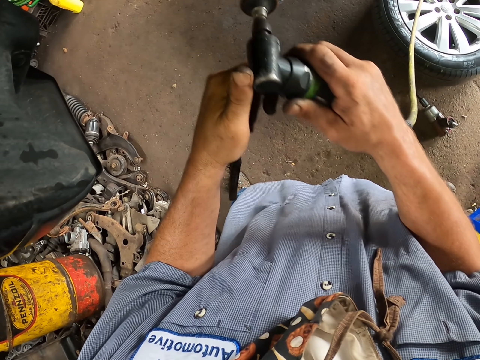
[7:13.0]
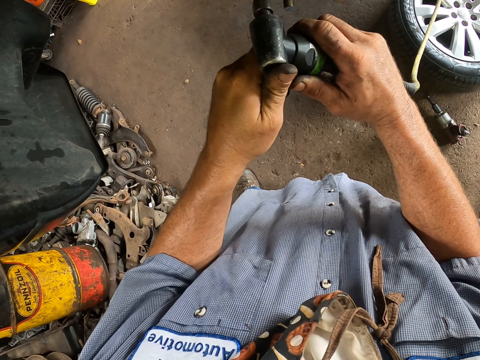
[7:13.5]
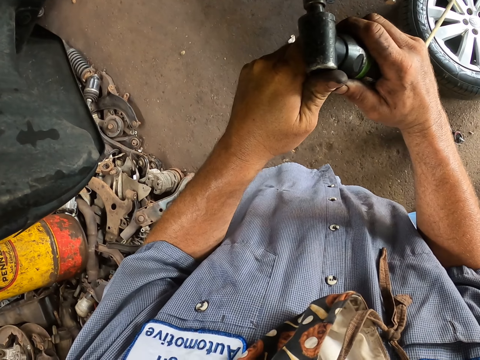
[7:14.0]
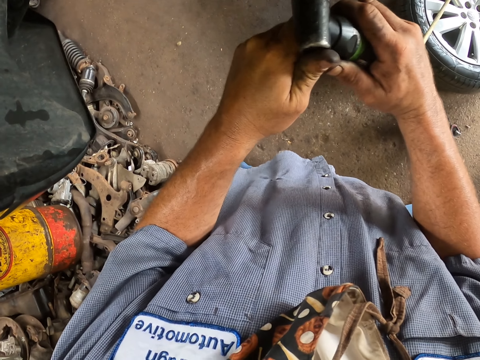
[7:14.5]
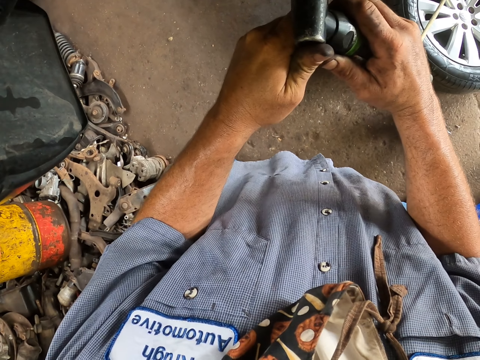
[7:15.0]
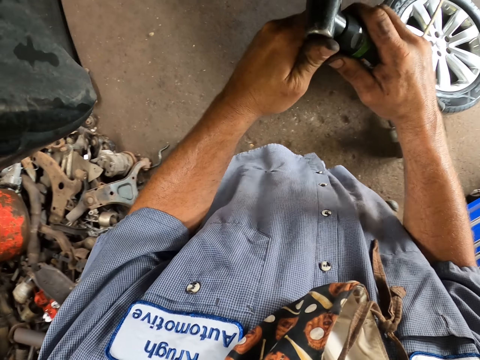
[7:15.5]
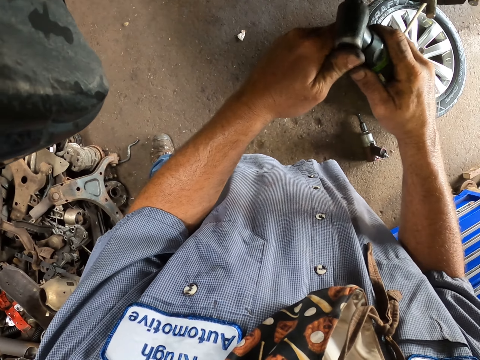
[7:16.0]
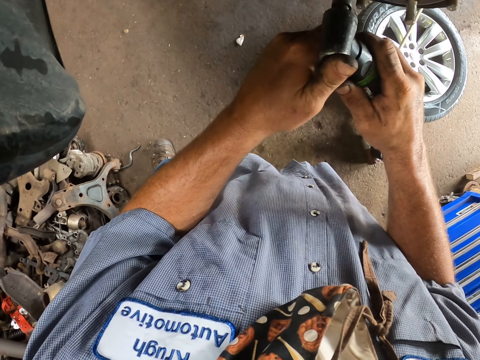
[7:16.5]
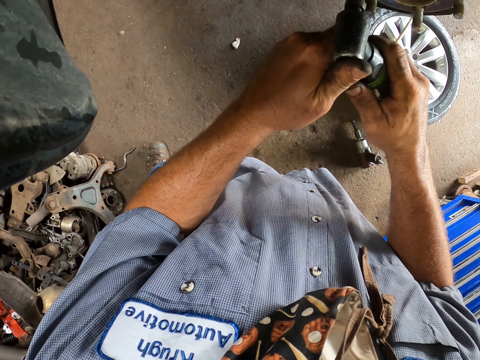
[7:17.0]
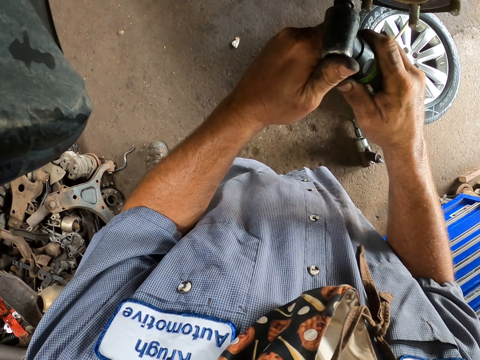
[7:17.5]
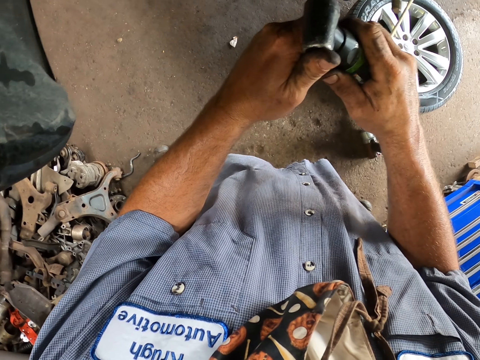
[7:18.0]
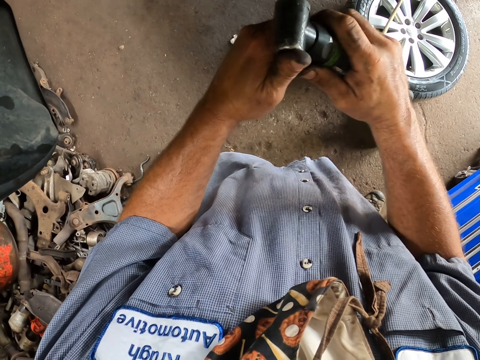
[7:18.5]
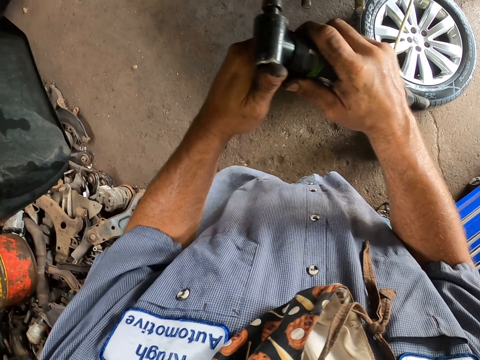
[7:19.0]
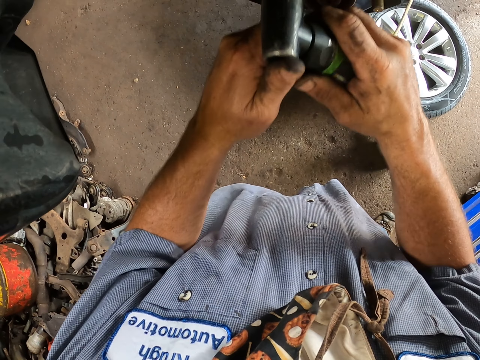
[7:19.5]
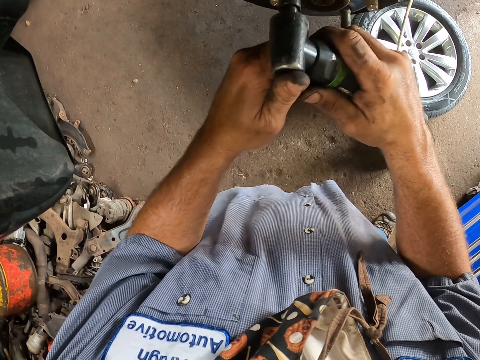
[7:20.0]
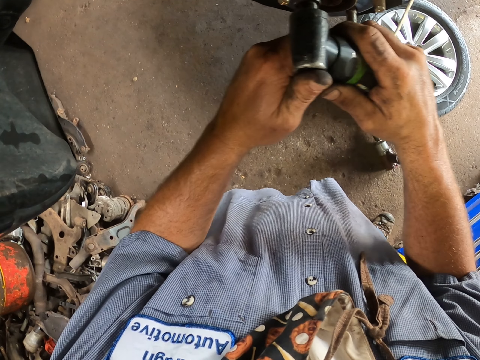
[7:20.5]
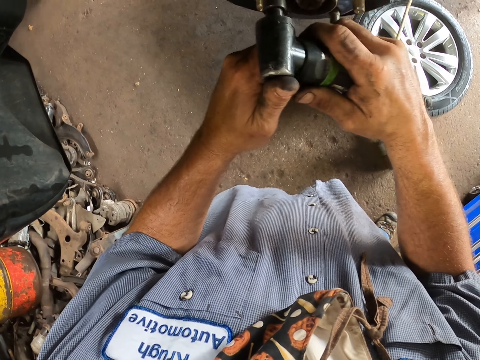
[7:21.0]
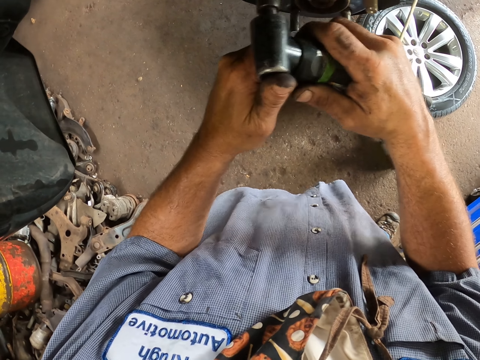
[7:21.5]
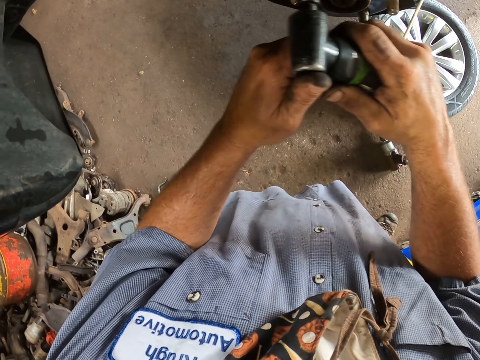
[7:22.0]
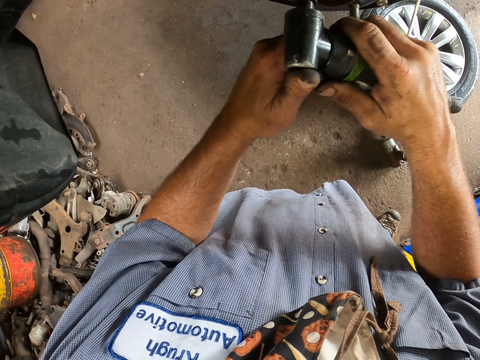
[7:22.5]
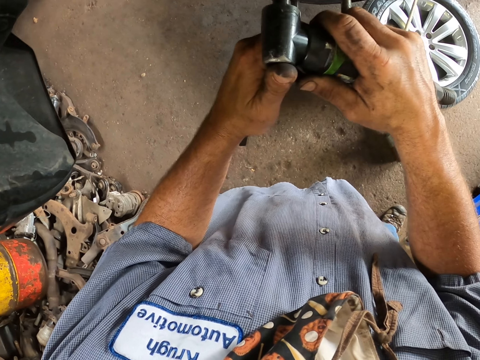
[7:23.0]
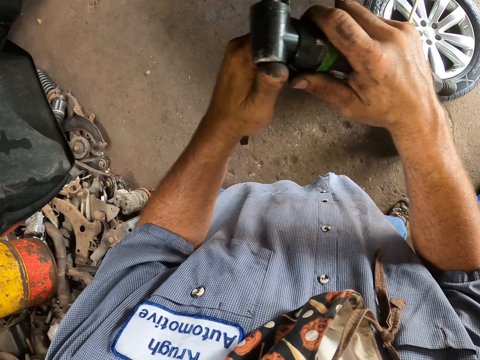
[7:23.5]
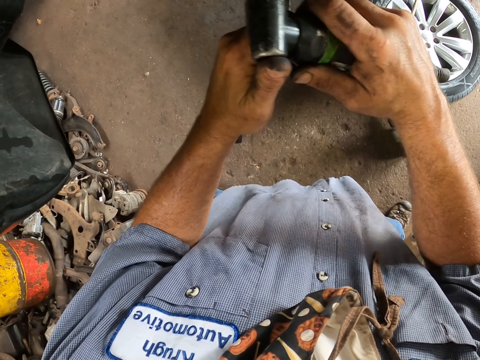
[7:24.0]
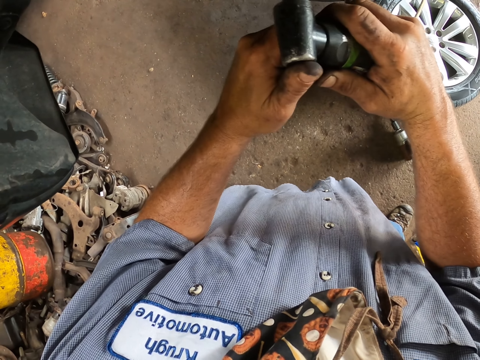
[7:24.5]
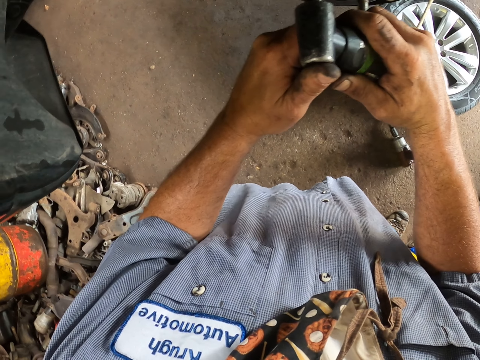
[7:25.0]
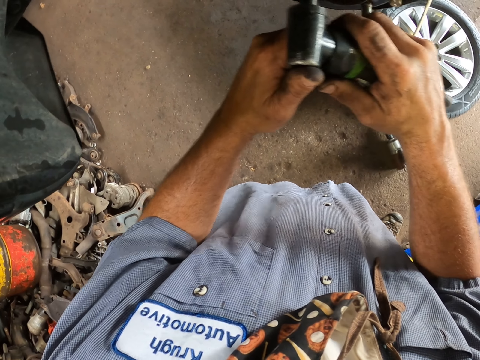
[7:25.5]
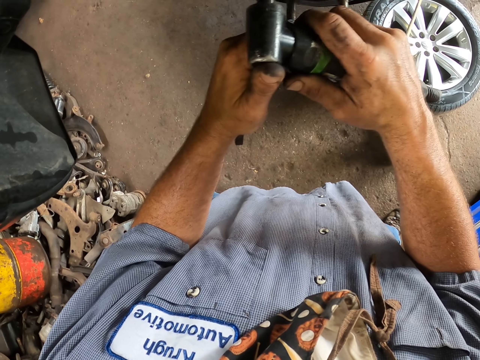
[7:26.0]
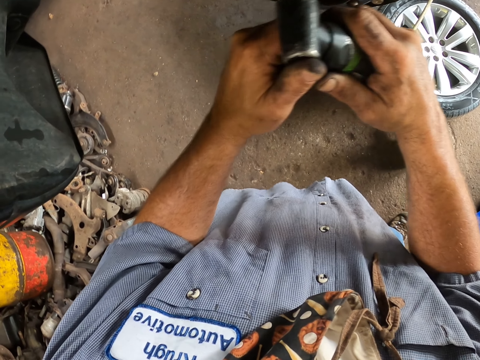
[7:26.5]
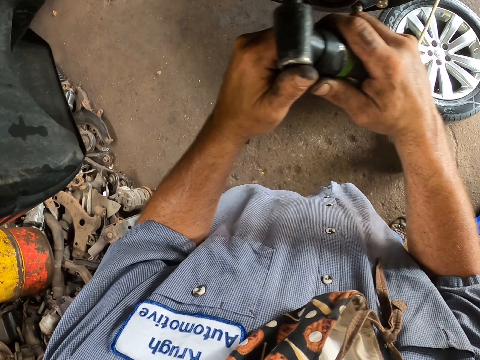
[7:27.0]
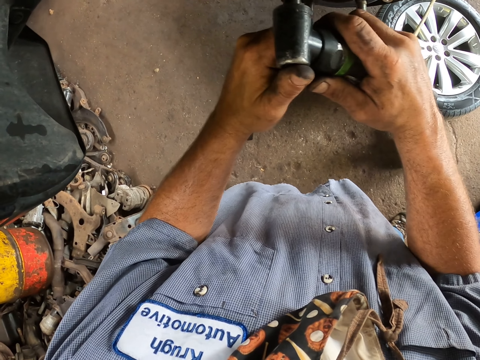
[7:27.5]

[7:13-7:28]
The camera wearer grinds the wheel hub. They drill the rim parts.

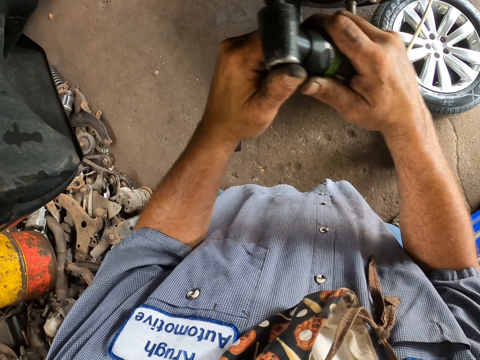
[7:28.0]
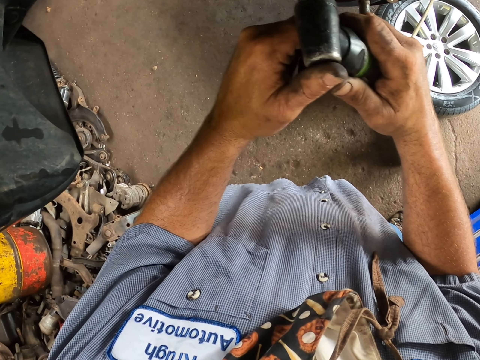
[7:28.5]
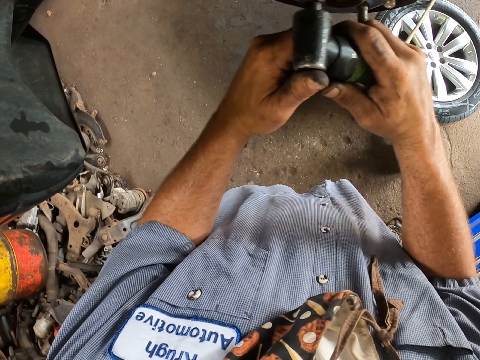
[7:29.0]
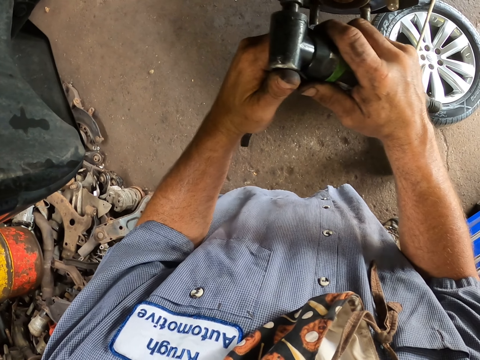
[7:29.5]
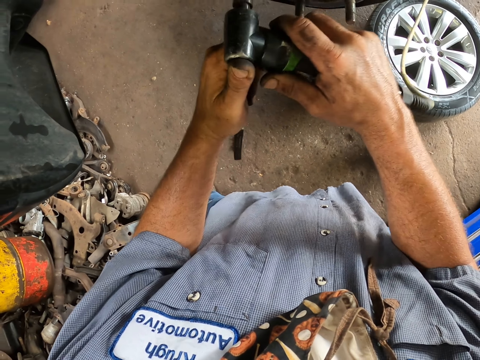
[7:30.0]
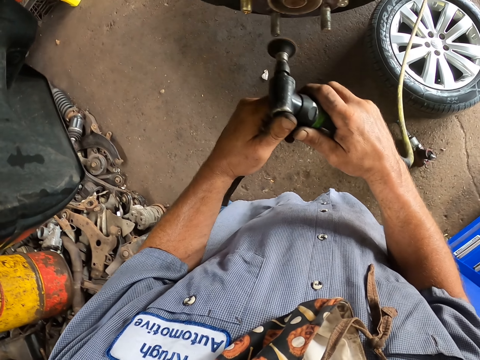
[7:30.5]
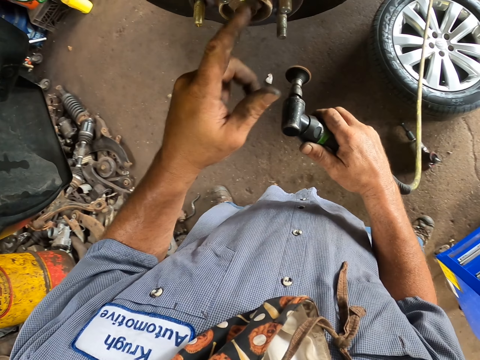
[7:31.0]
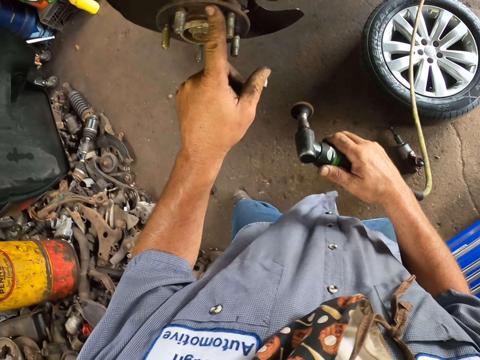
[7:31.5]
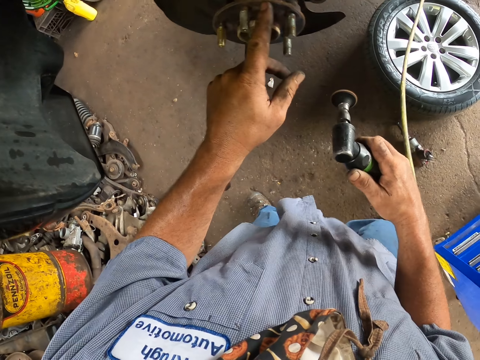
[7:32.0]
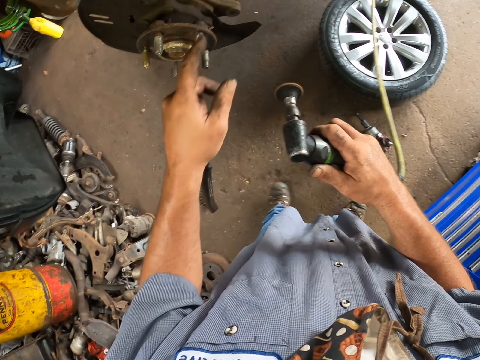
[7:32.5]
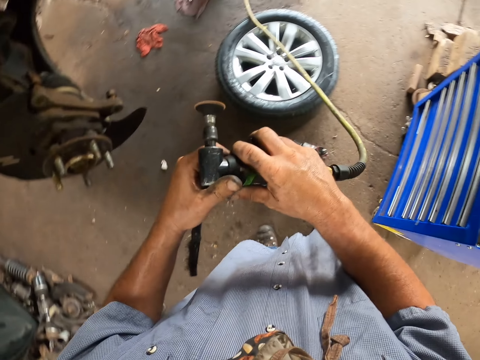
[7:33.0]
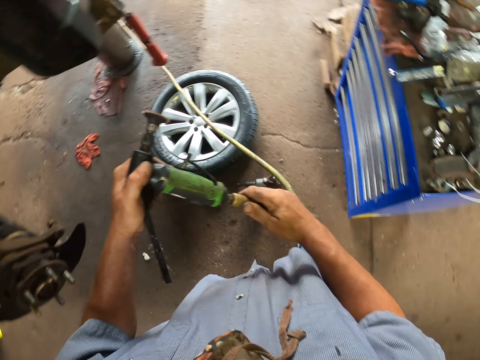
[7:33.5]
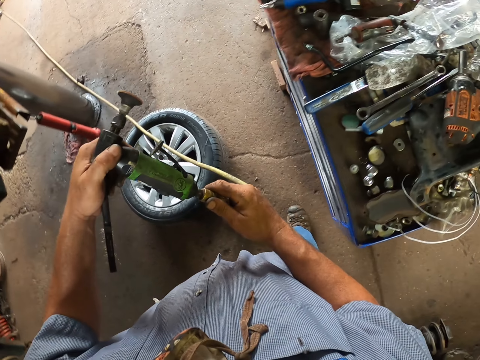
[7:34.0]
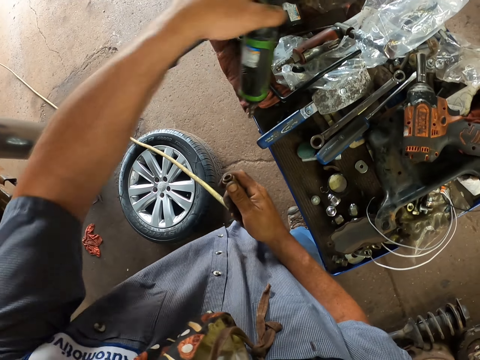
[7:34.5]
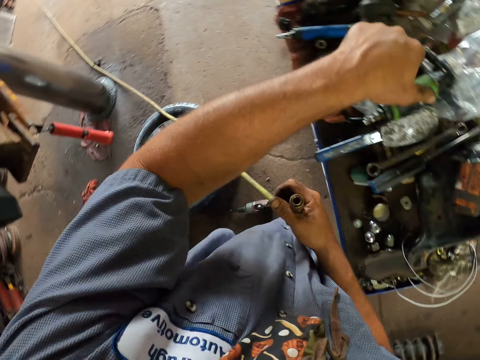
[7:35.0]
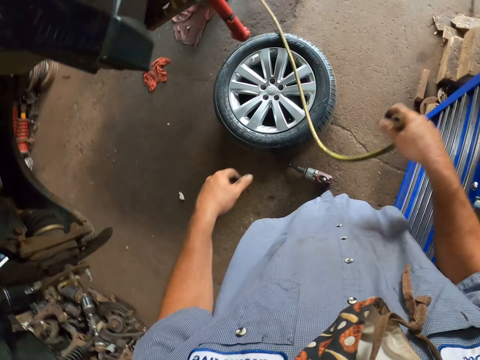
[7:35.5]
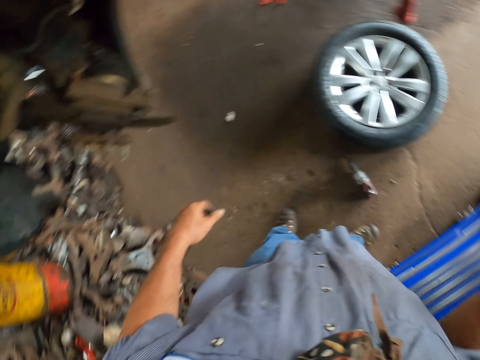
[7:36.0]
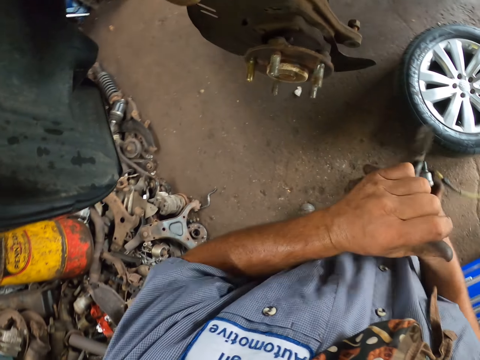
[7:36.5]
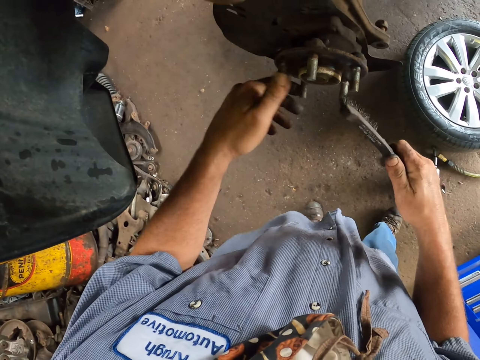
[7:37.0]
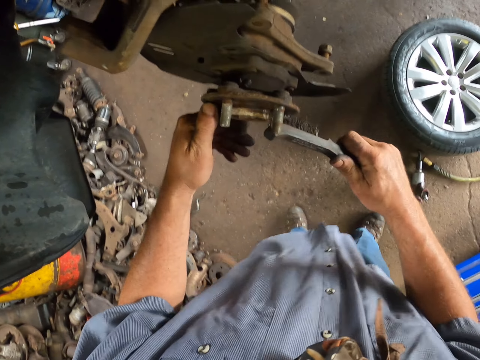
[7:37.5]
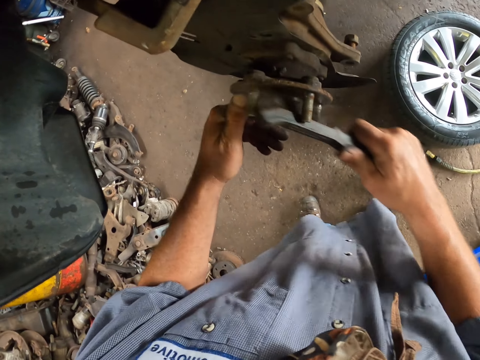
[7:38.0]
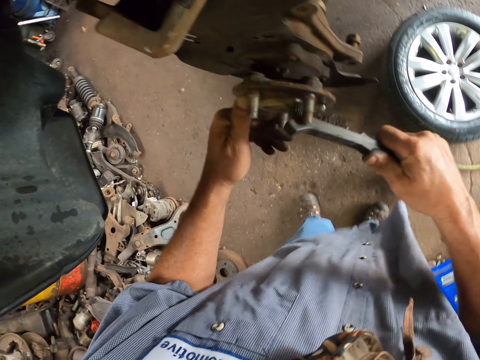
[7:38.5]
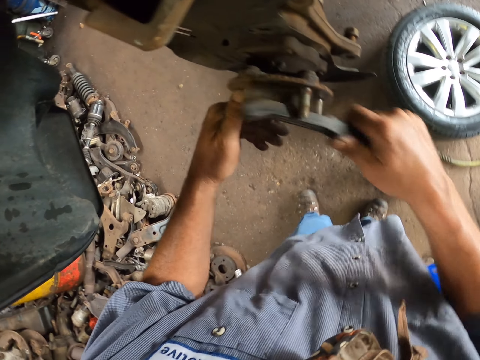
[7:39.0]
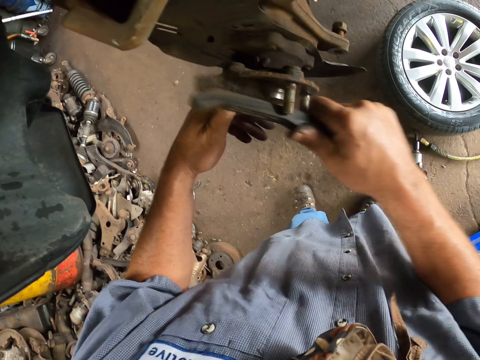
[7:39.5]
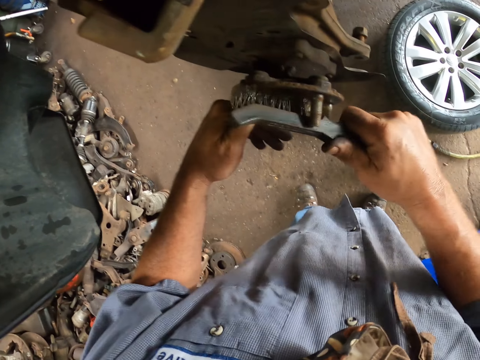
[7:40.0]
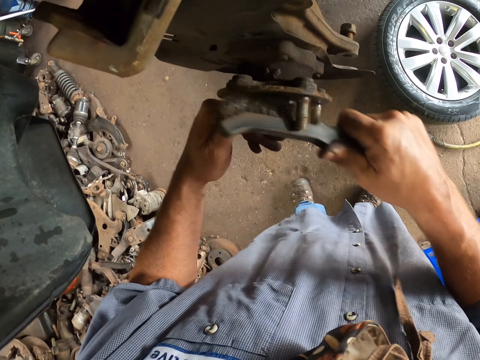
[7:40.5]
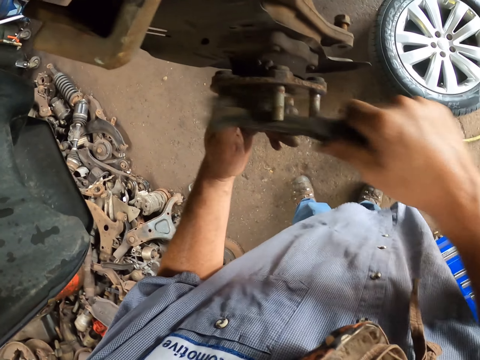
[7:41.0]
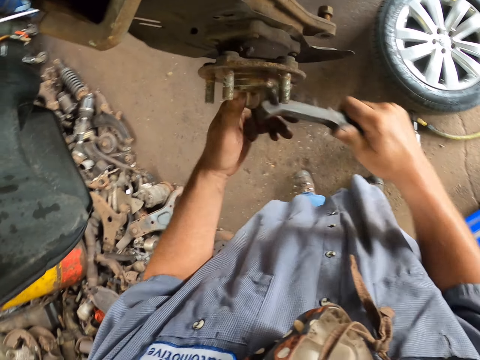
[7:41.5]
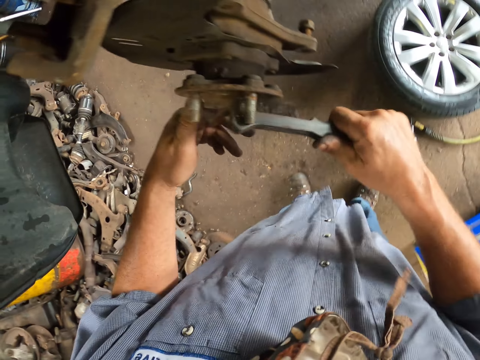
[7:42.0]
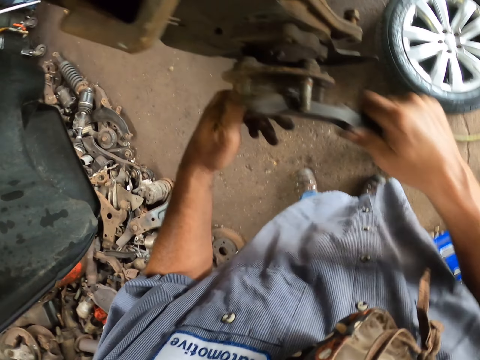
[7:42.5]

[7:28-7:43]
The camera wearer touches the brake pad. They remove the wire from the hand grinder. They put the hand grinder on the toolkit. They throw the wire away. They take the brush from the left hand. They rub the wheel hub with the brush.
